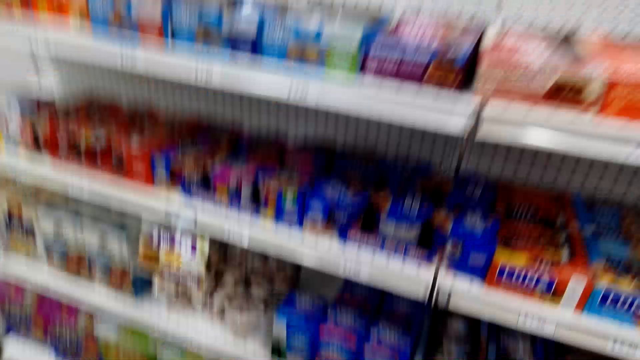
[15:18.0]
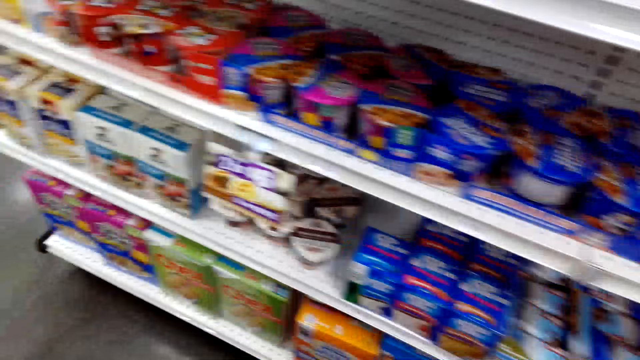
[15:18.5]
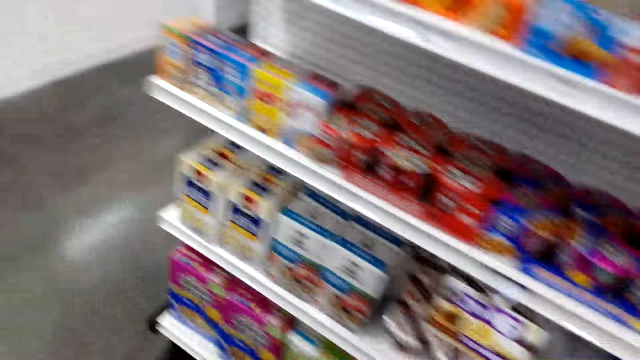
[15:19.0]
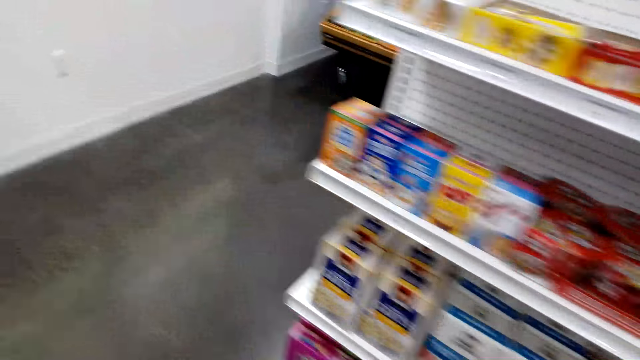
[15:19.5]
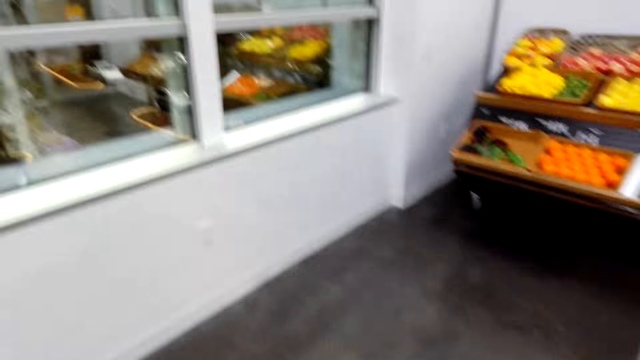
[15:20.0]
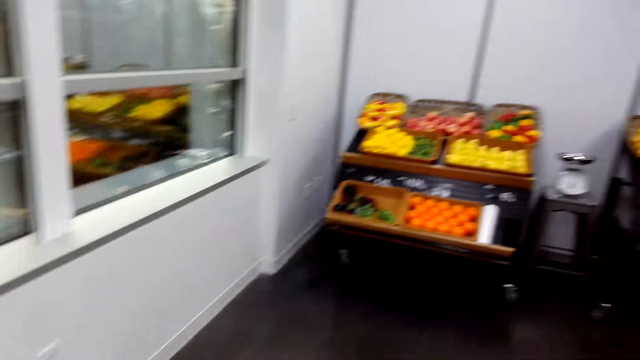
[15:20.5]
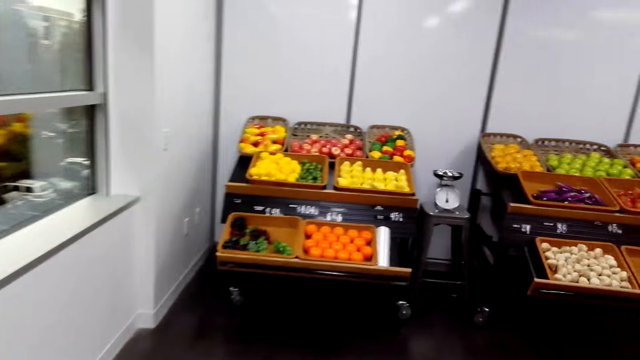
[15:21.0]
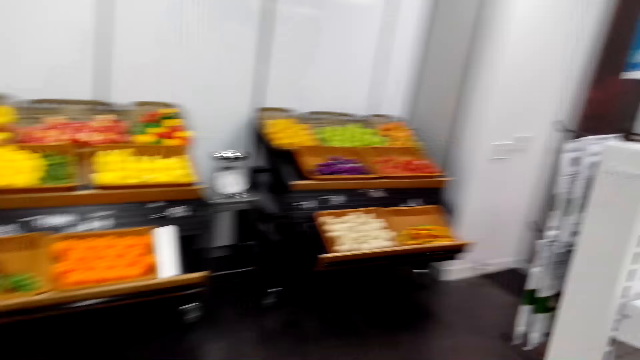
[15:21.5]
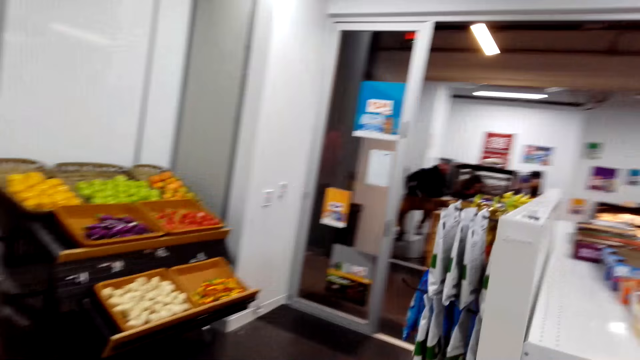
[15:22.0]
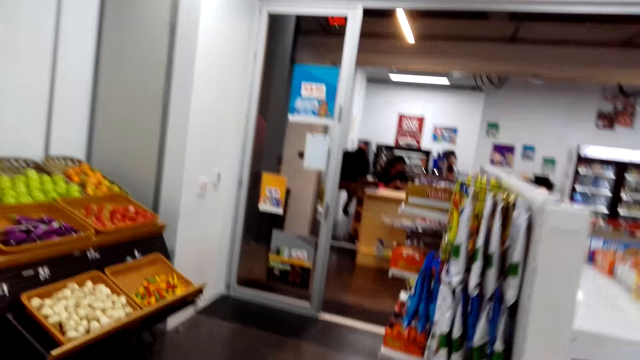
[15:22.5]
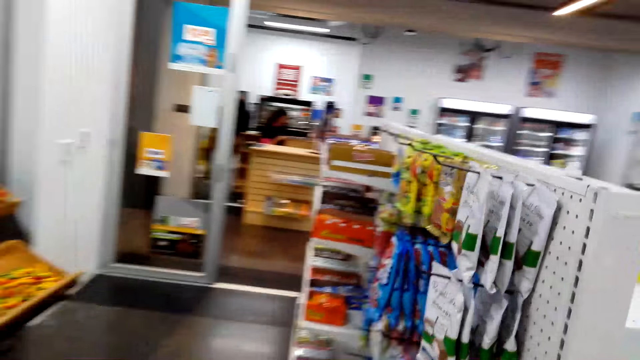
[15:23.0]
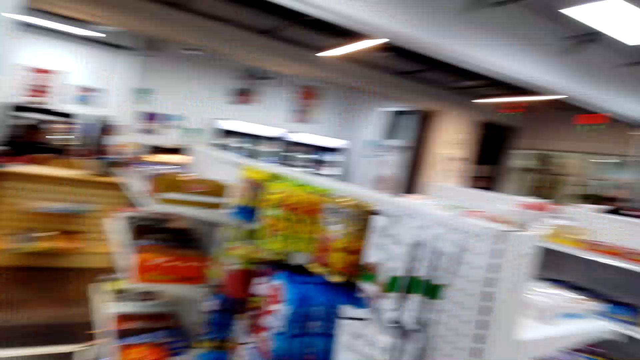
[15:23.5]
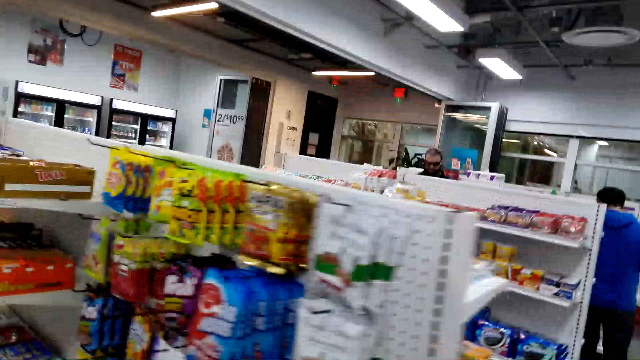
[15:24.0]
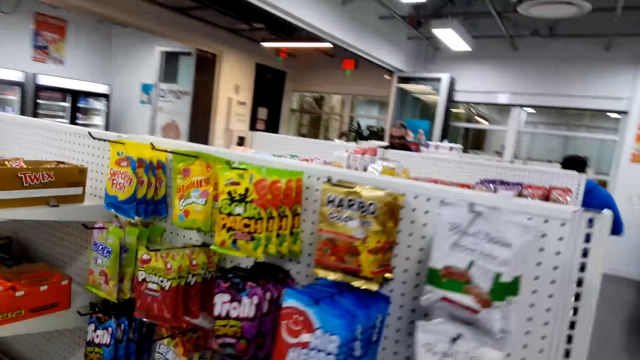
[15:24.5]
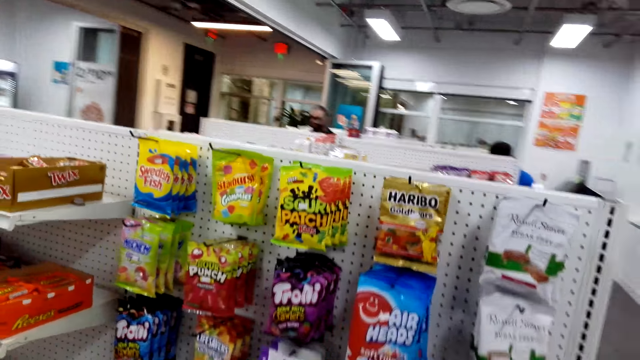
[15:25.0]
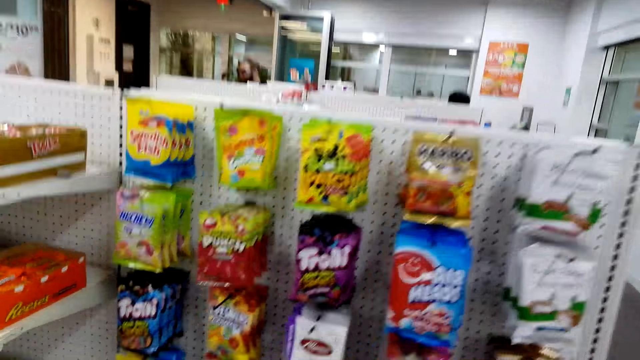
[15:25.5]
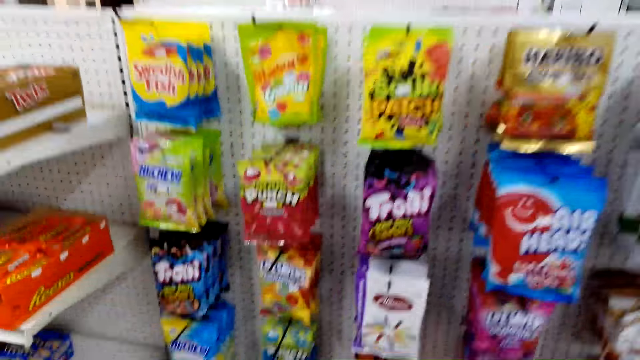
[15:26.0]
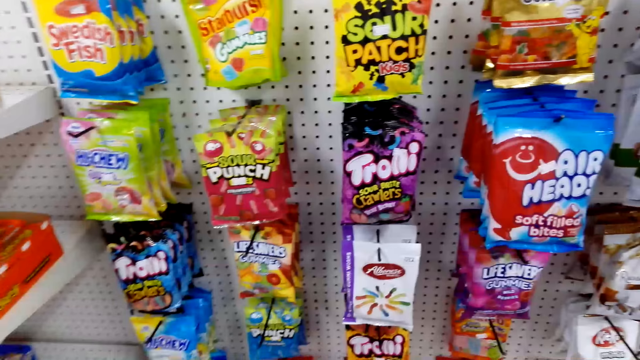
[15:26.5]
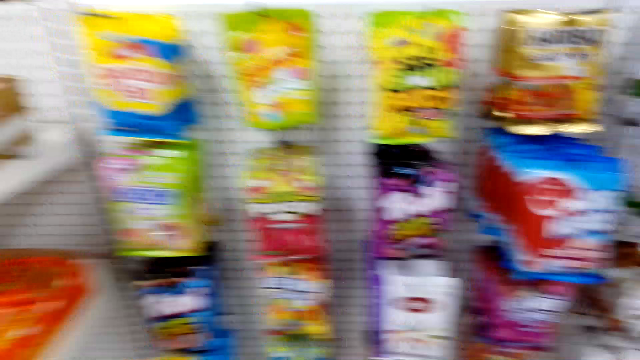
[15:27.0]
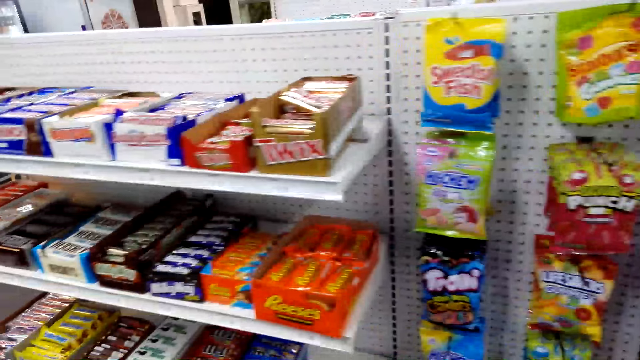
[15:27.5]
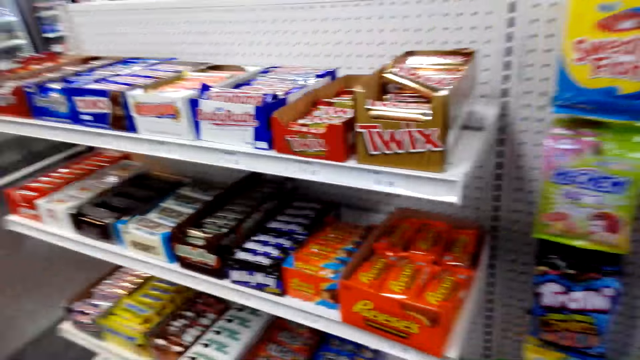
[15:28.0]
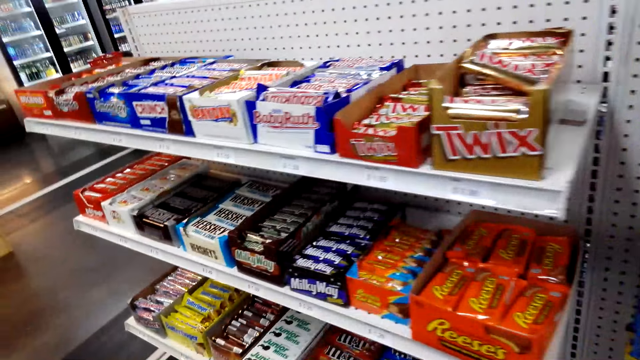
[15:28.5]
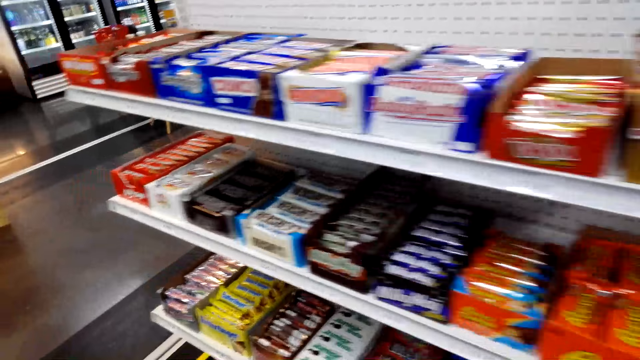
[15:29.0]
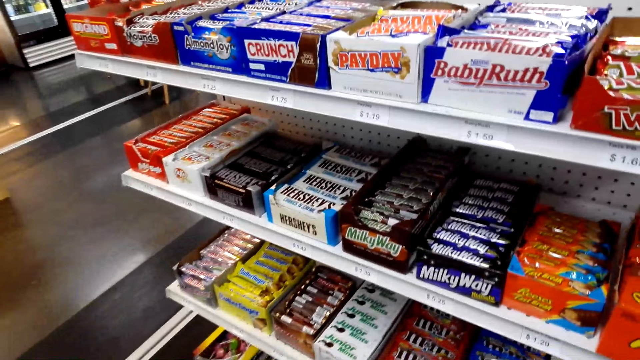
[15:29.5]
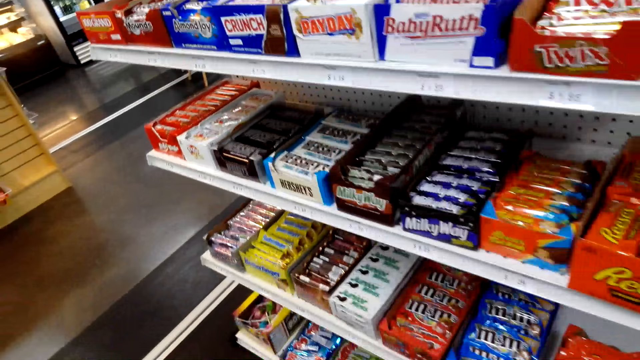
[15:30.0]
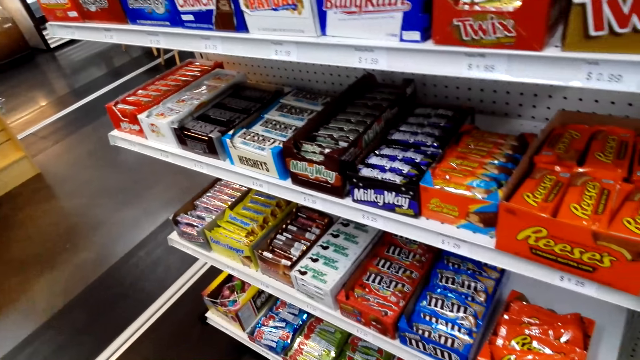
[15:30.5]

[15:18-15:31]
The camera wearer moves at the other side of the shelf. They look at items in the shelves.

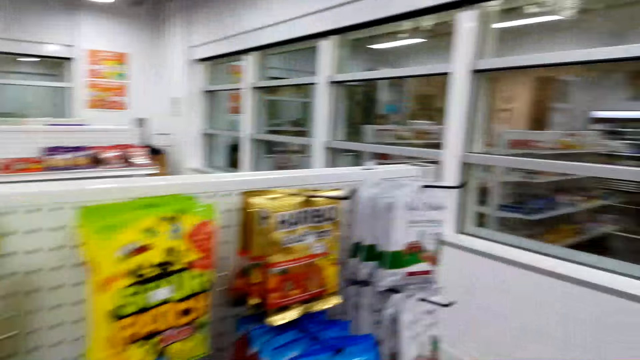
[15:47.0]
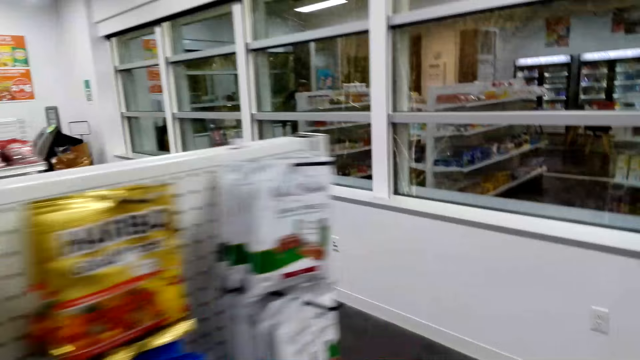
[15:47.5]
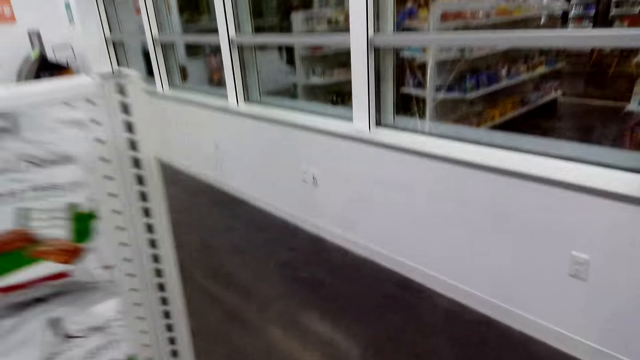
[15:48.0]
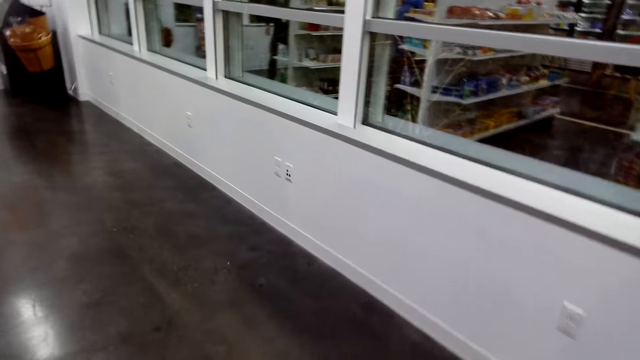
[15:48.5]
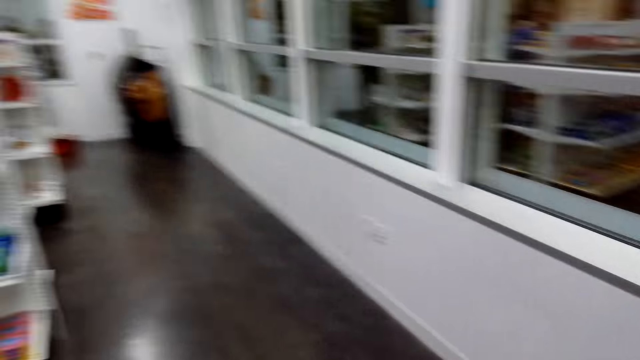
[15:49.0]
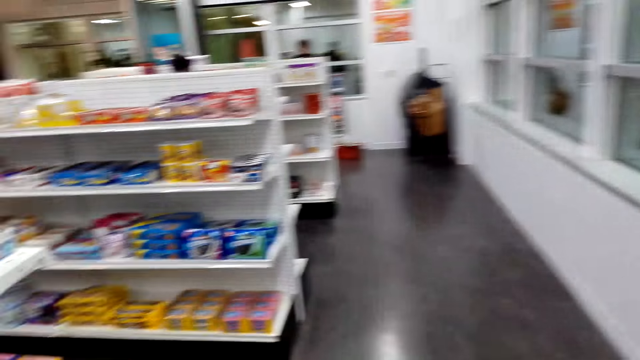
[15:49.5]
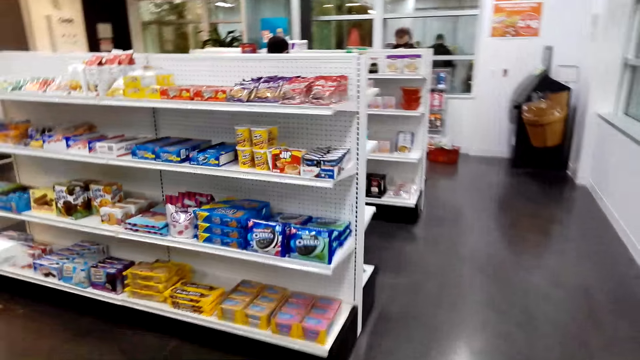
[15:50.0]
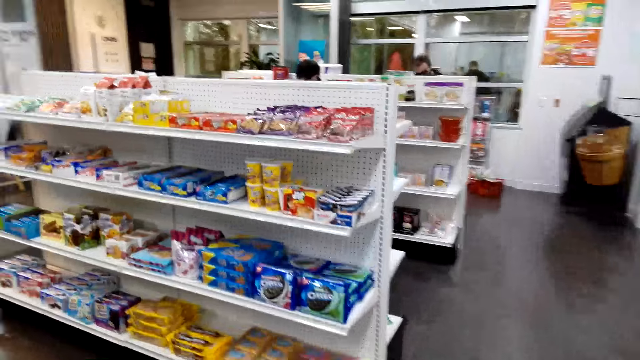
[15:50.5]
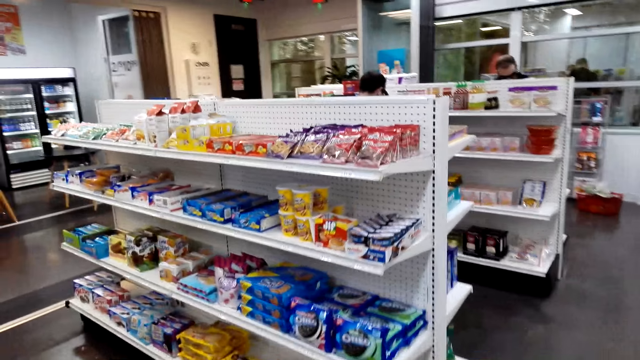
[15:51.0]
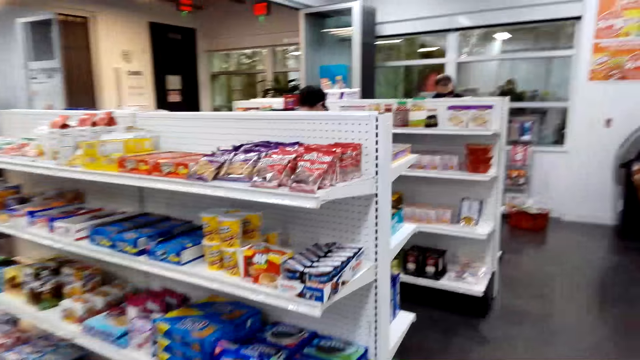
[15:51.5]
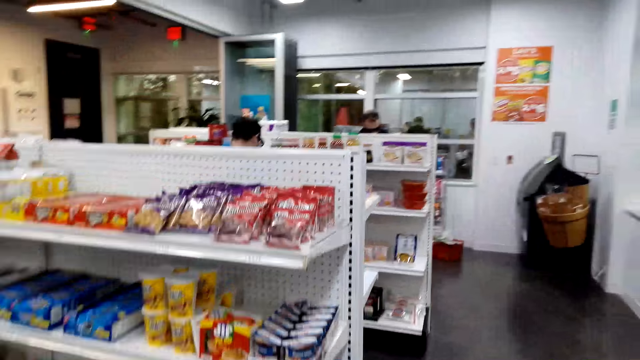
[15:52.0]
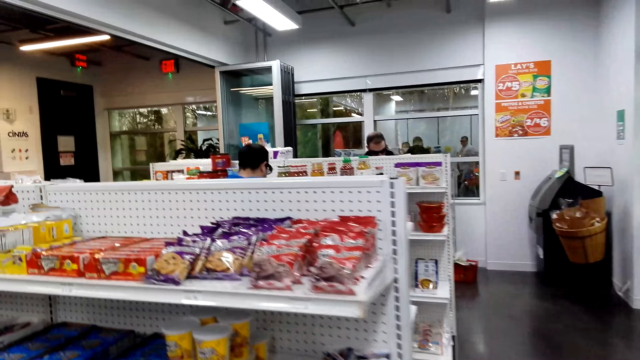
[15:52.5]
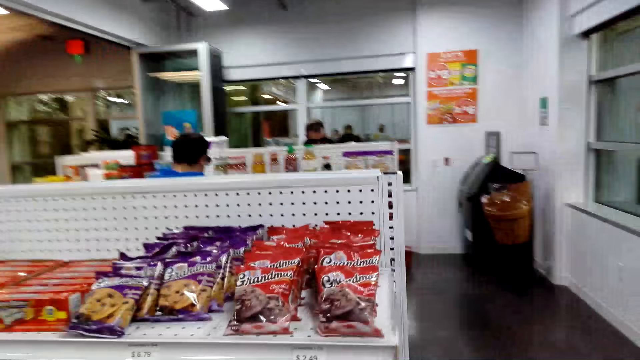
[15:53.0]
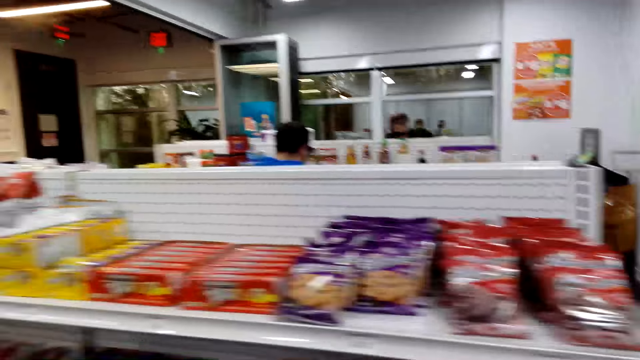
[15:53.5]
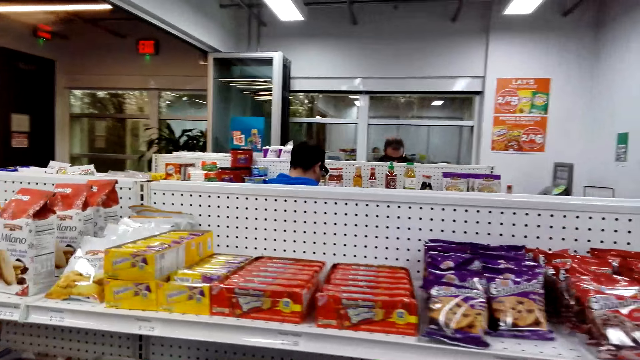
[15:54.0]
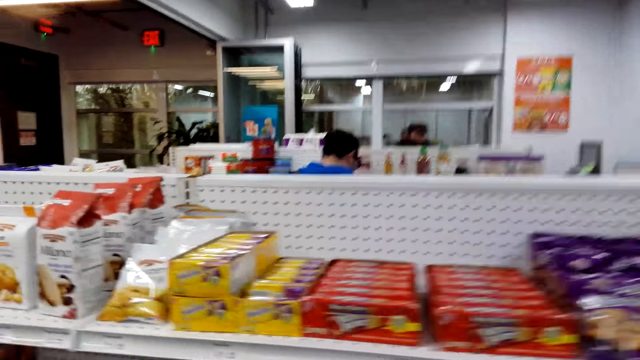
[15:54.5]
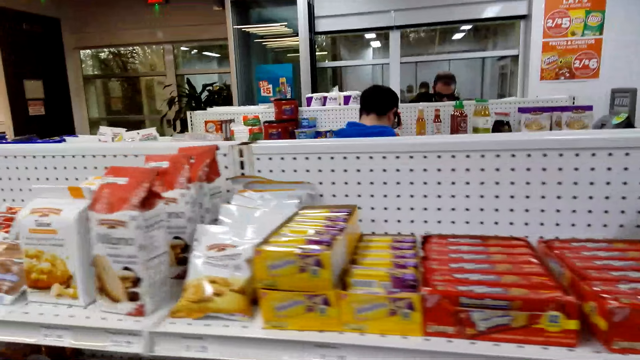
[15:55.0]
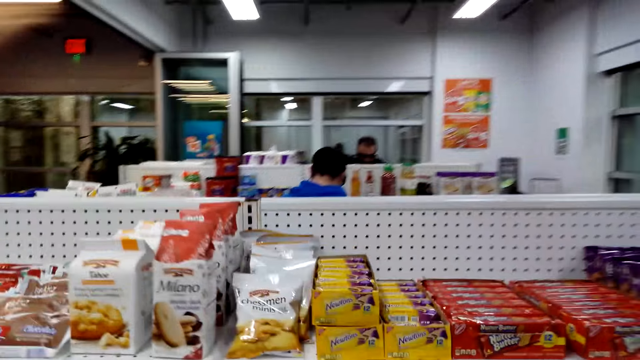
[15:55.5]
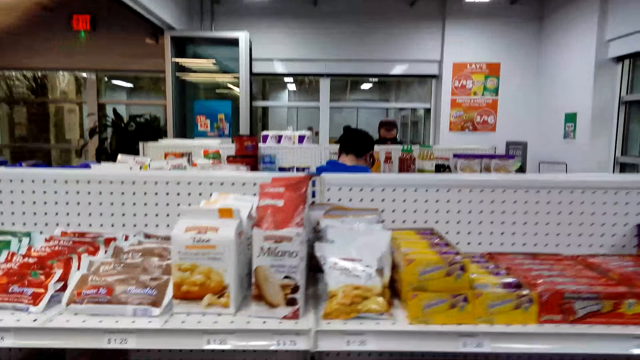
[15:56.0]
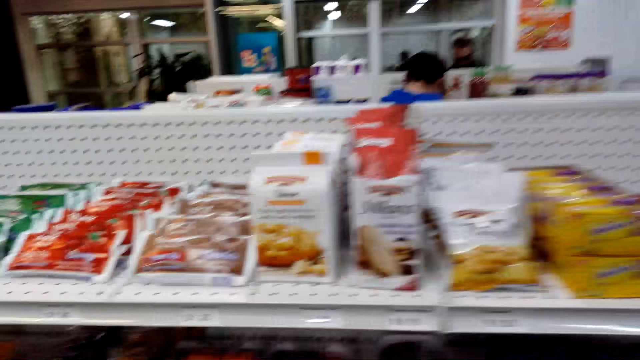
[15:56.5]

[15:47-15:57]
The camera wearer walks around the supermarket.
